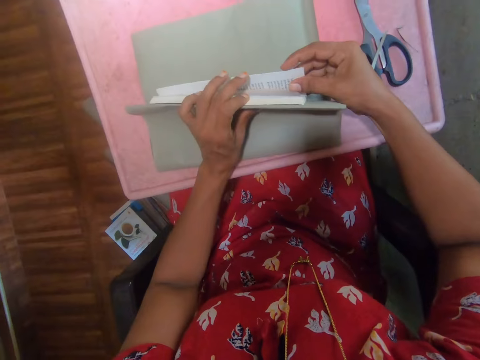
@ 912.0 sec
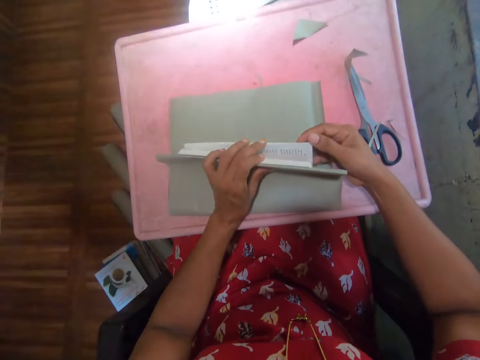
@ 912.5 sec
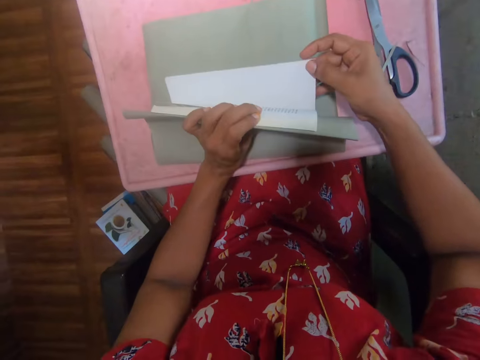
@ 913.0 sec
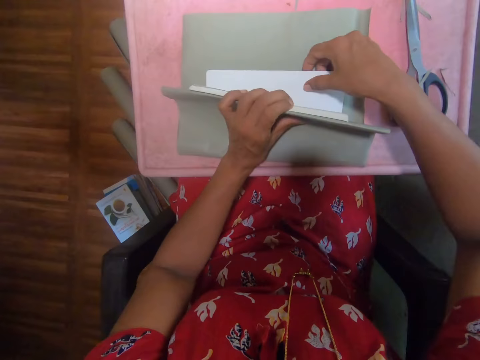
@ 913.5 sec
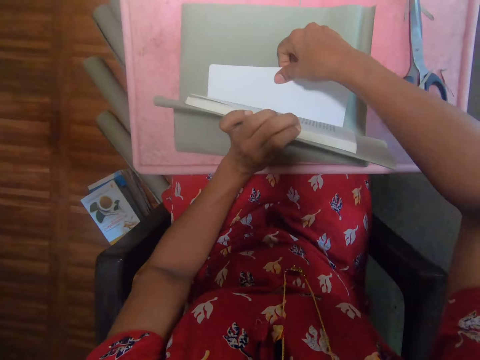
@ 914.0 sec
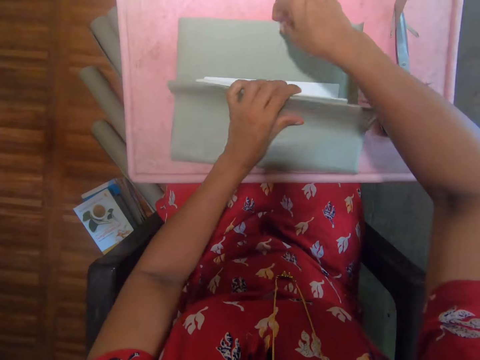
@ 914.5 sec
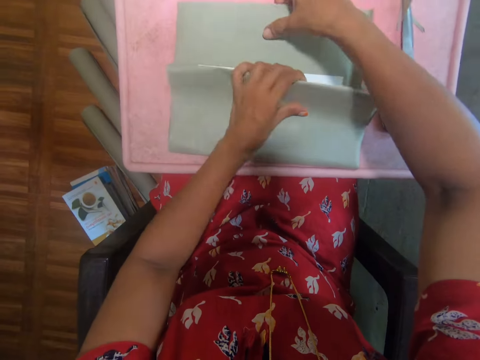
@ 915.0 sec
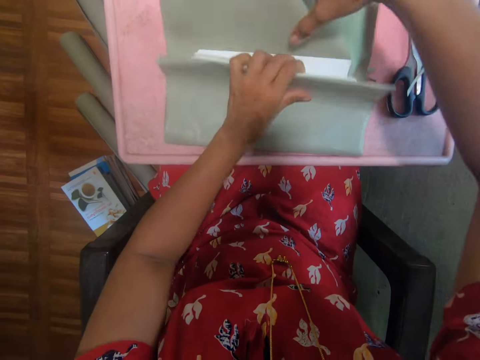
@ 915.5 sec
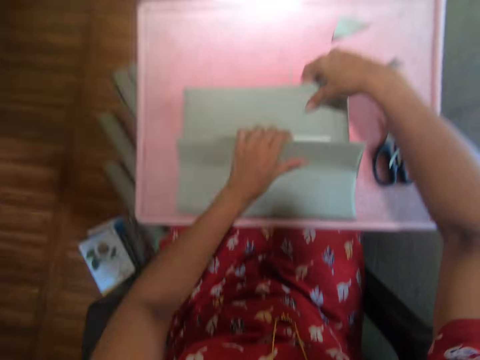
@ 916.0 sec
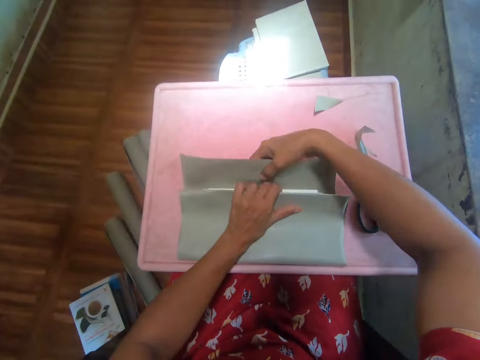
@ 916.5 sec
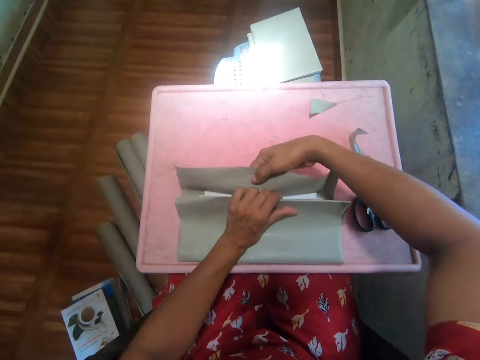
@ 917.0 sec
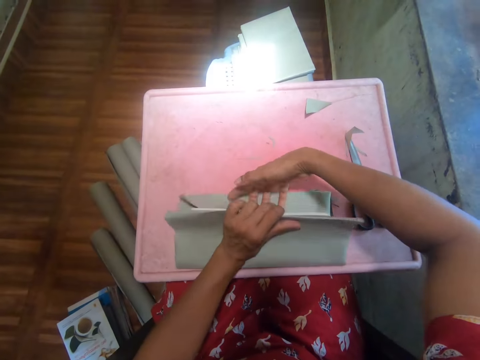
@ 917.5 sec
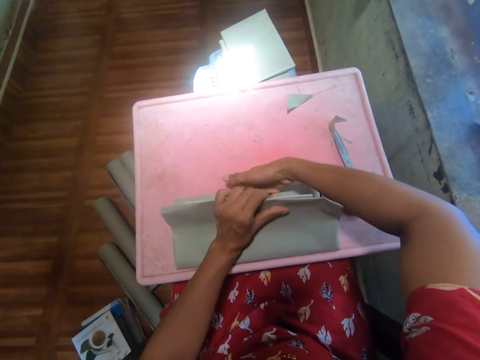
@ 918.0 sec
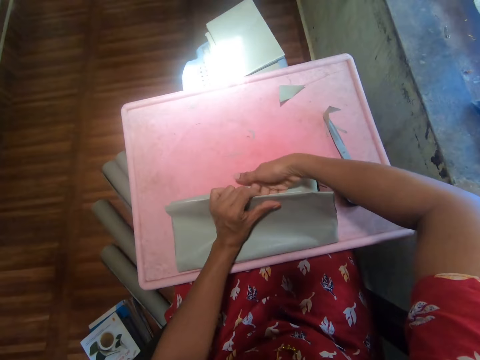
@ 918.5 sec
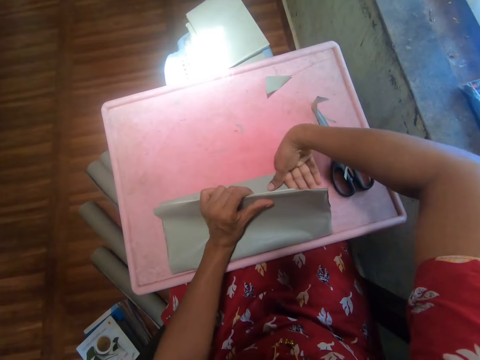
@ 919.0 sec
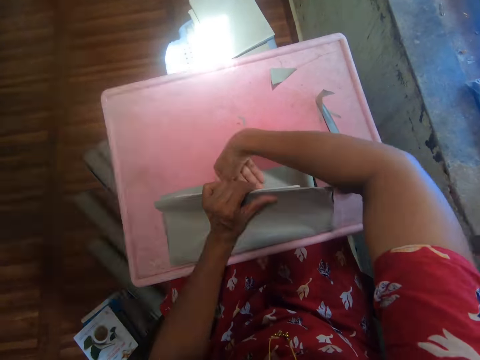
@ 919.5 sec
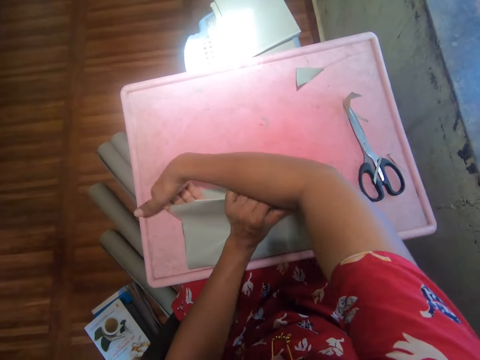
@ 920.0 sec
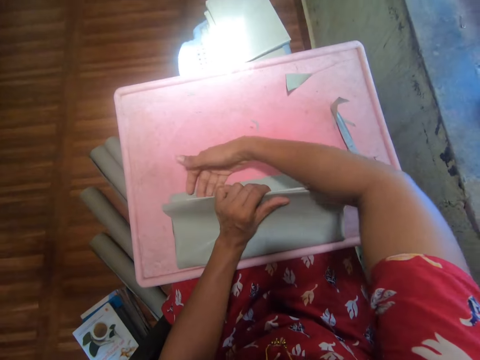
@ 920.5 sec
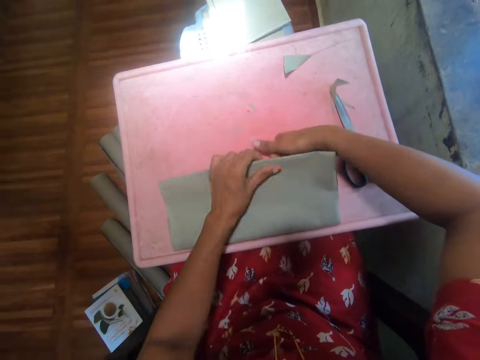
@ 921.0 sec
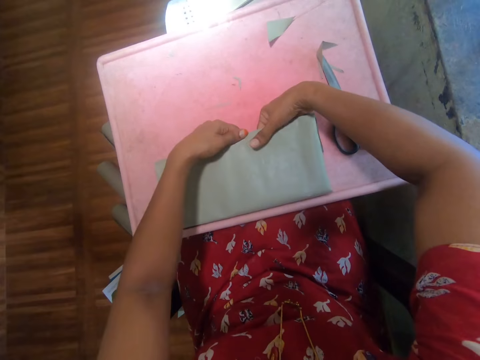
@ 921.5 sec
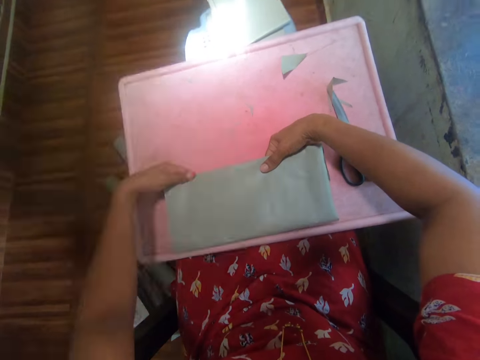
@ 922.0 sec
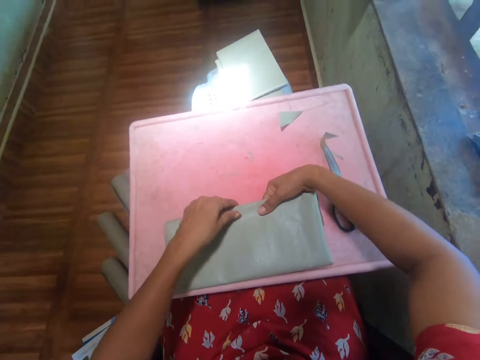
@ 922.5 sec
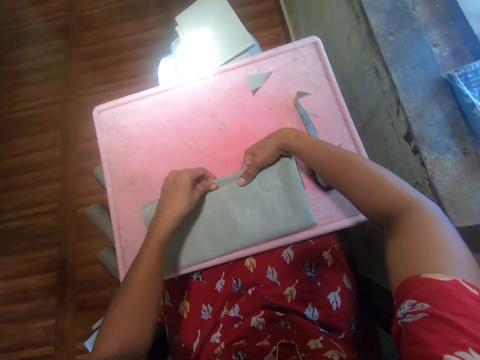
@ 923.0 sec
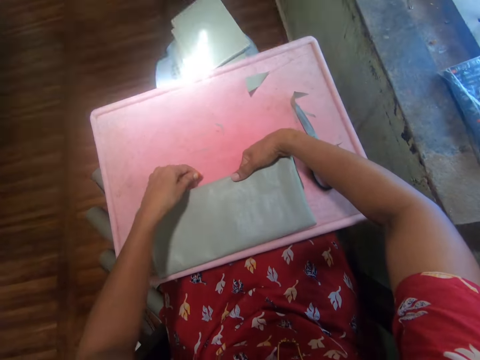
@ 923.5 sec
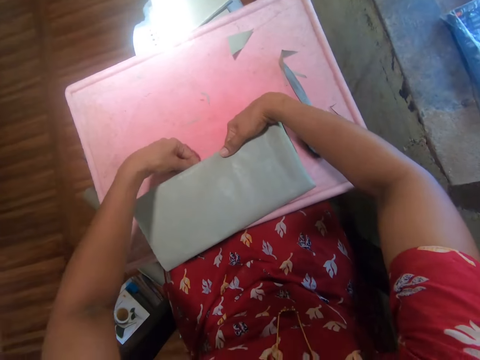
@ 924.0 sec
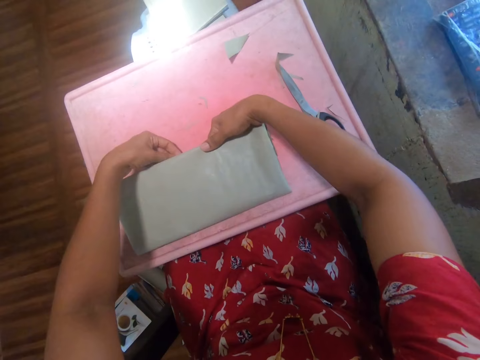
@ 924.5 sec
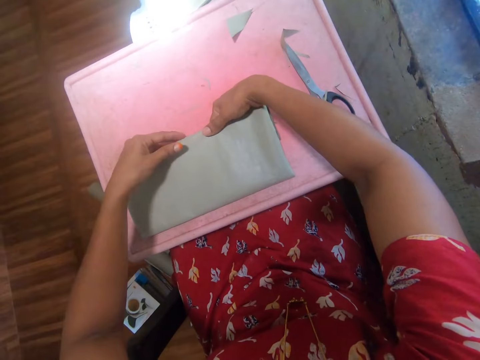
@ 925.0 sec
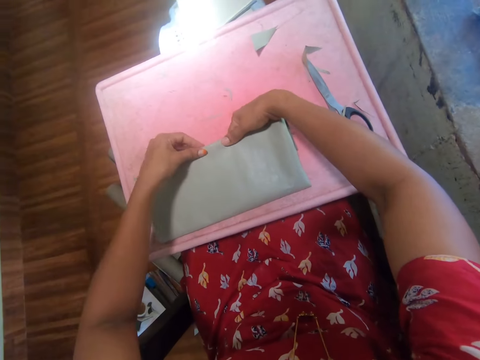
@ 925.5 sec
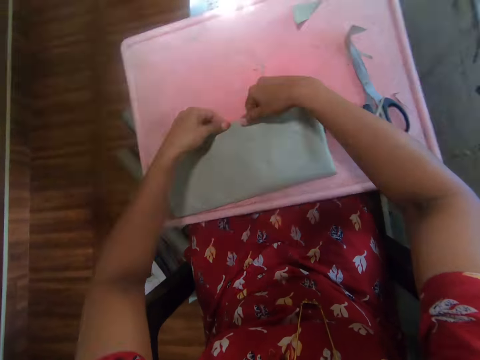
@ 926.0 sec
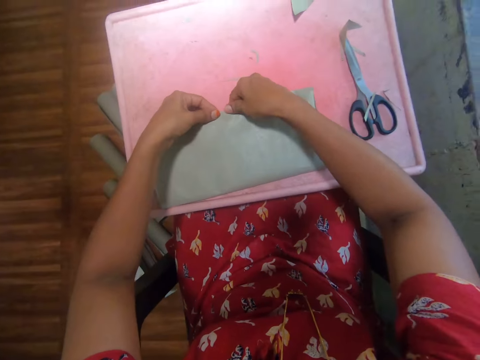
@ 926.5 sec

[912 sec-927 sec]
The camera wearer covers the book using the manila paper. They fold the manila paper.

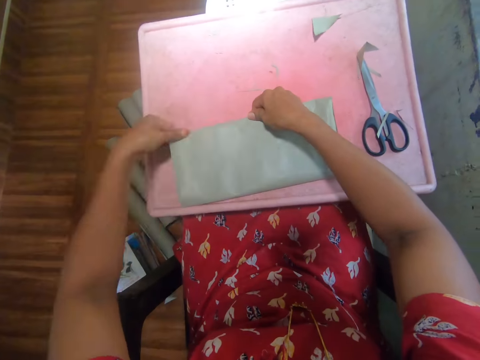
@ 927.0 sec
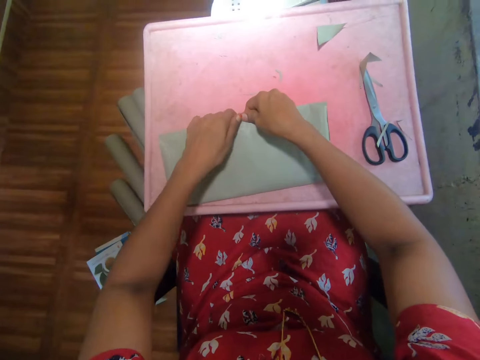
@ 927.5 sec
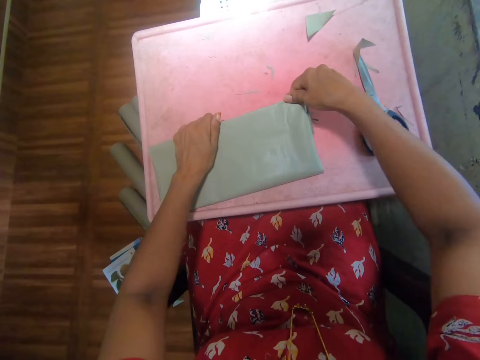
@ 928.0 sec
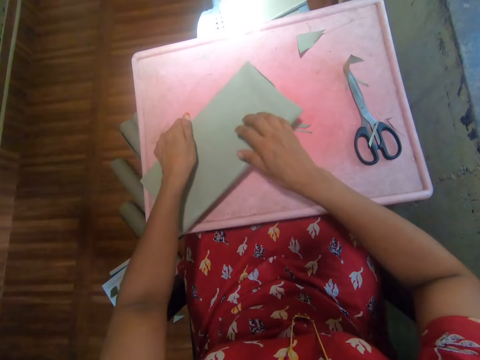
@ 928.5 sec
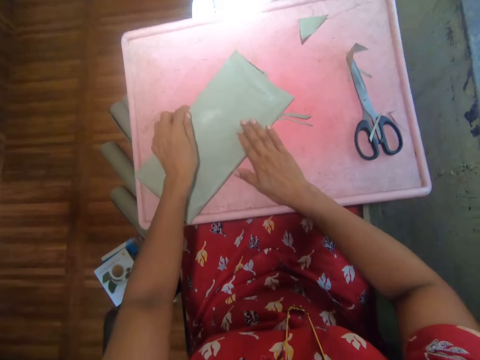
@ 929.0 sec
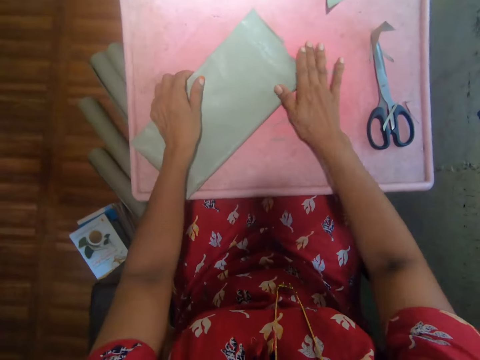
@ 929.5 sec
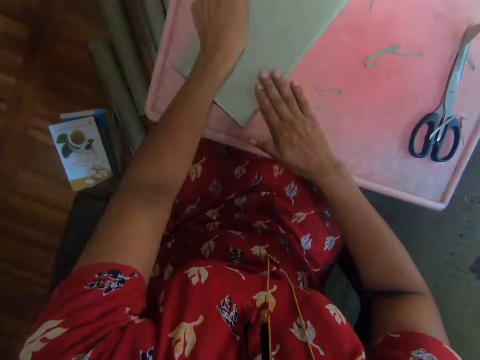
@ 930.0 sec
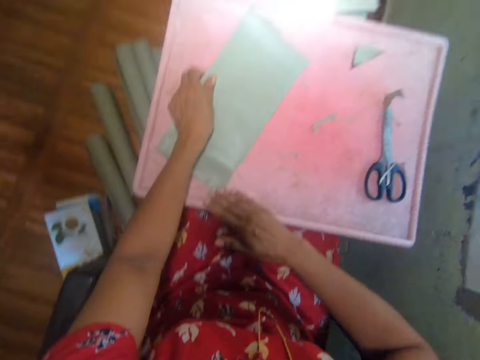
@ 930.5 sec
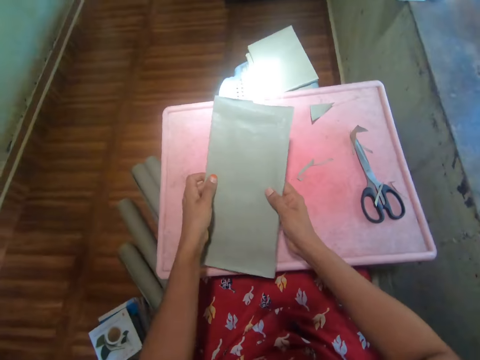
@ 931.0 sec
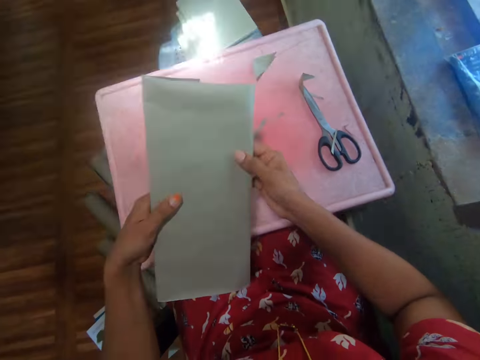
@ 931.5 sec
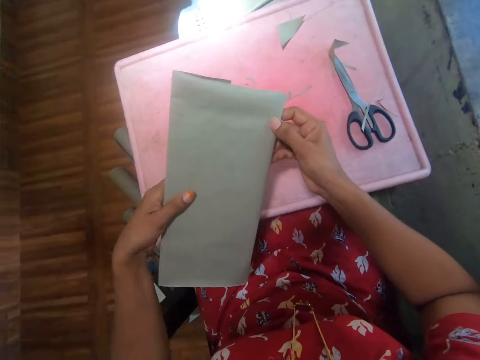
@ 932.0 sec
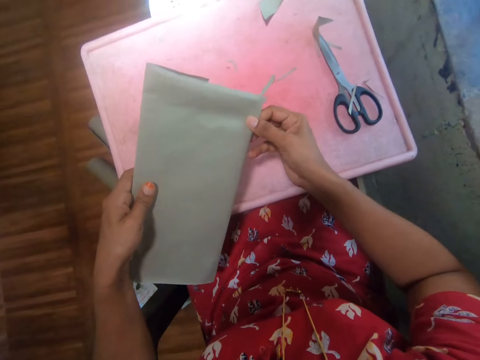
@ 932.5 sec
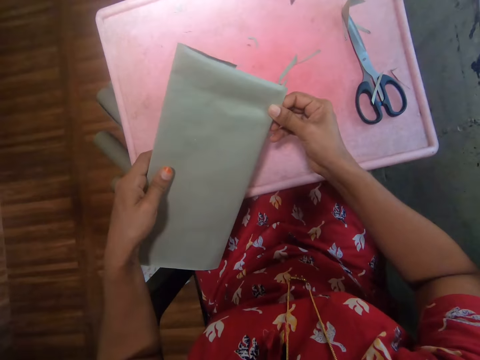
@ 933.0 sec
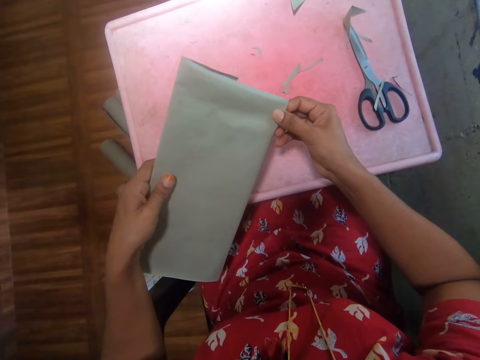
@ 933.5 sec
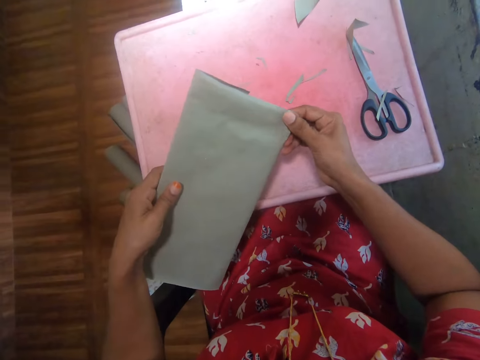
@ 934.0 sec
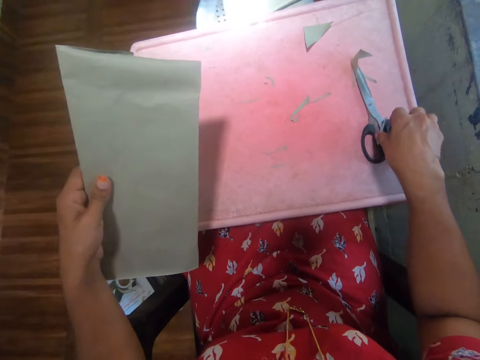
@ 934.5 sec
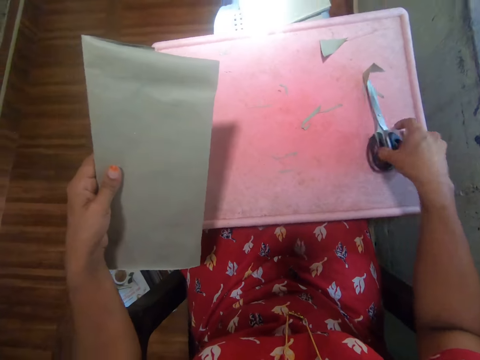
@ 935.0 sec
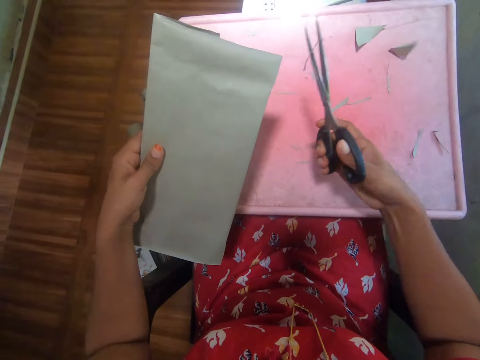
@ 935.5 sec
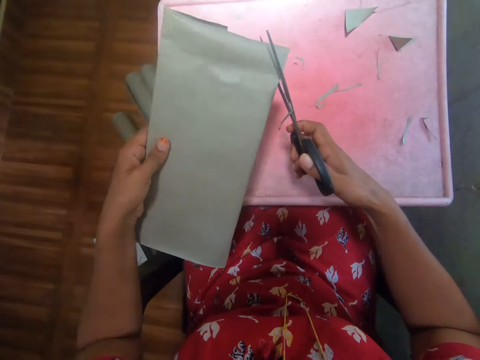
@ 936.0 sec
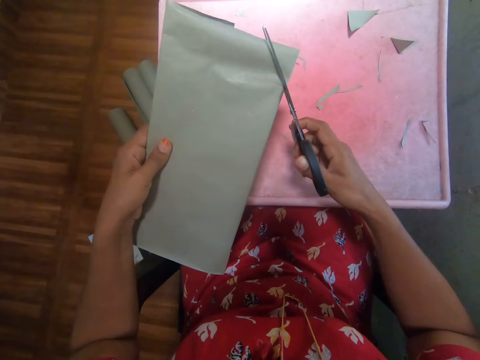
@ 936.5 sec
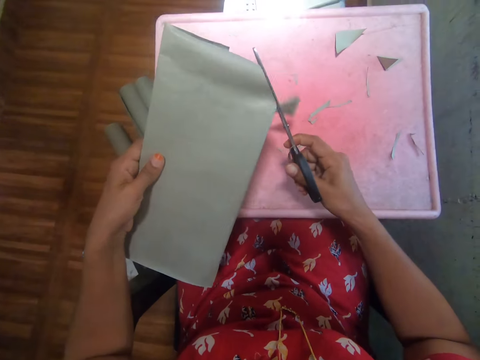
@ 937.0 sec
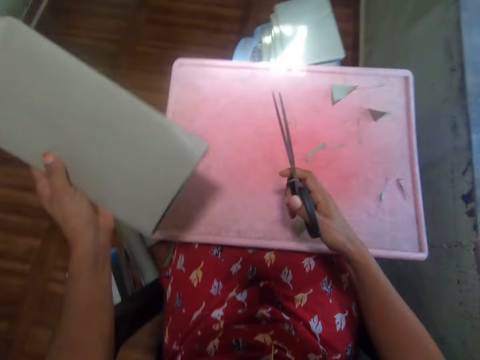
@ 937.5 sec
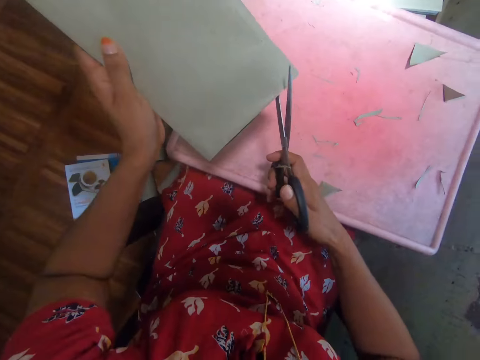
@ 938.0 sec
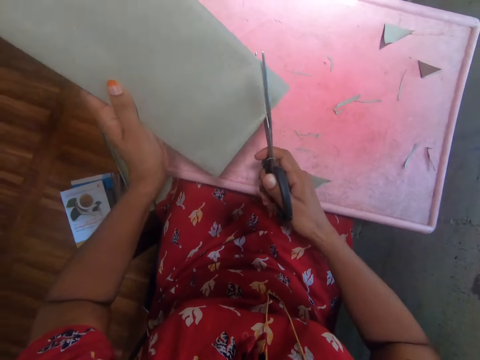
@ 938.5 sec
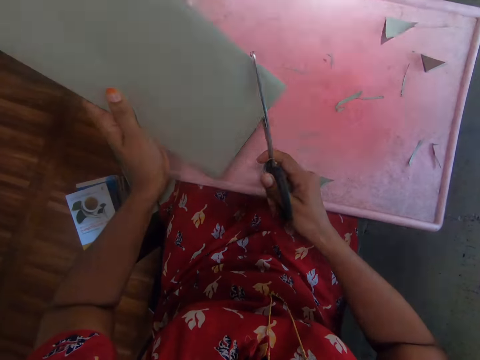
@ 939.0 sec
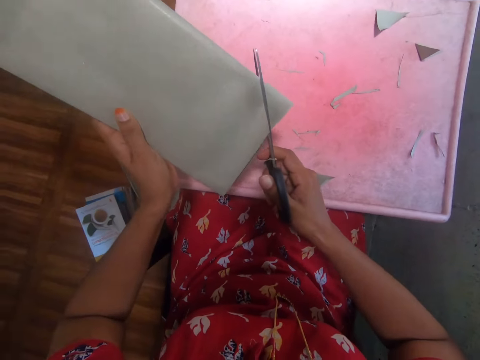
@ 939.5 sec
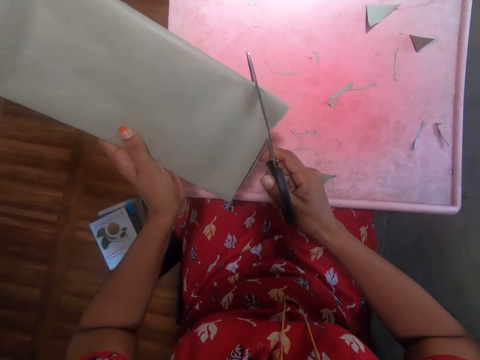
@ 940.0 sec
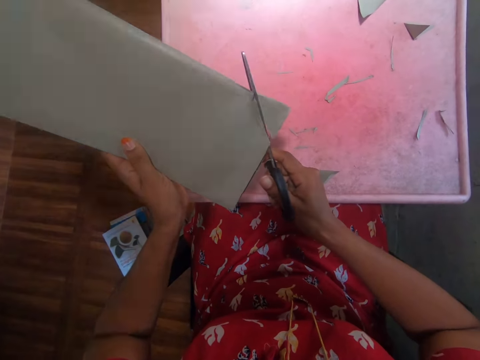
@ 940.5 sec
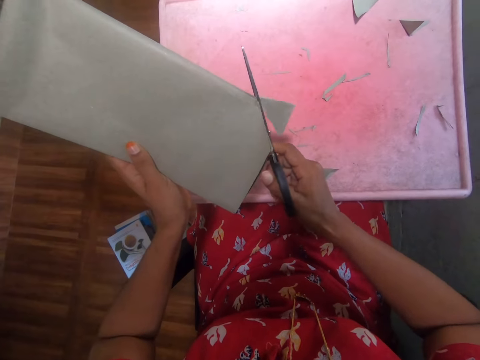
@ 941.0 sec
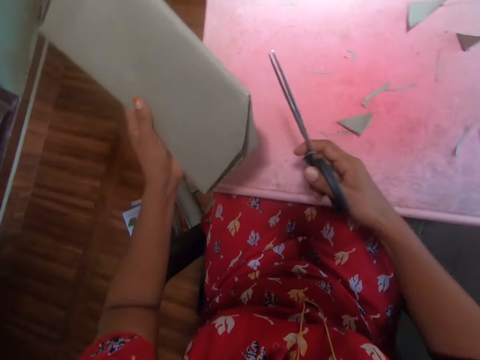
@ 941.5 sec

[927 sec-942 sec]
The camera wearer picks the scissors from the table. They cut the covering paper. They cut the covering paper again.
